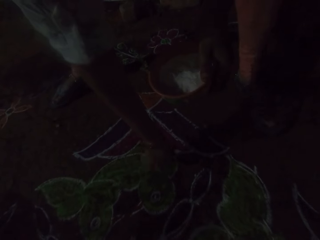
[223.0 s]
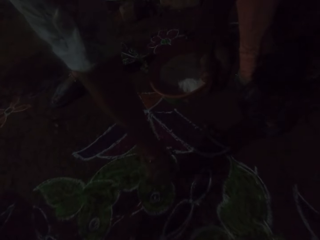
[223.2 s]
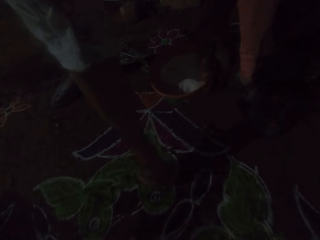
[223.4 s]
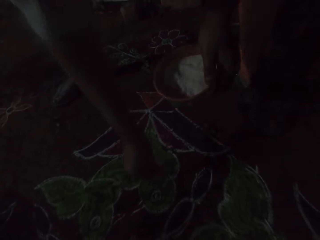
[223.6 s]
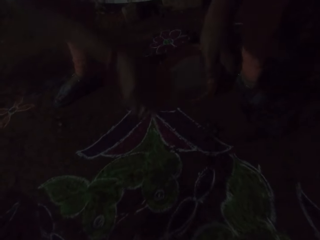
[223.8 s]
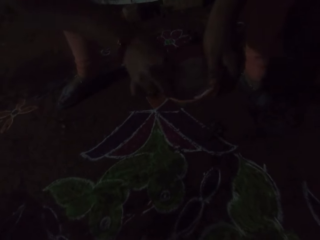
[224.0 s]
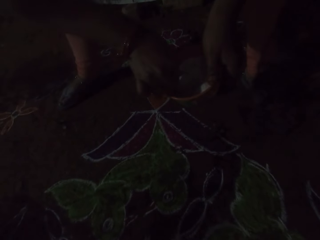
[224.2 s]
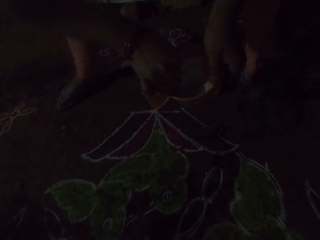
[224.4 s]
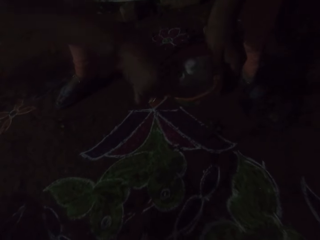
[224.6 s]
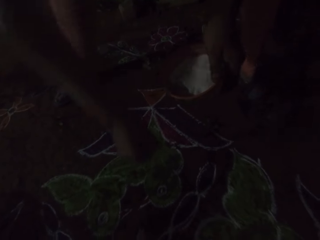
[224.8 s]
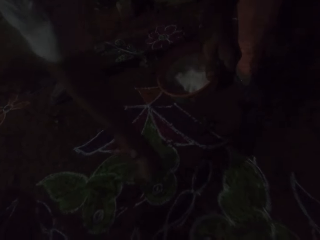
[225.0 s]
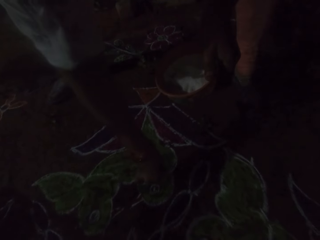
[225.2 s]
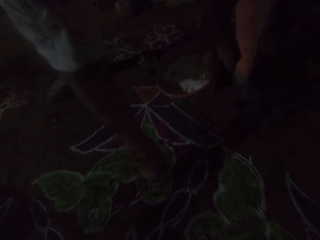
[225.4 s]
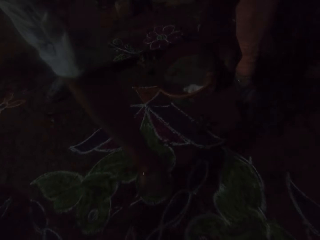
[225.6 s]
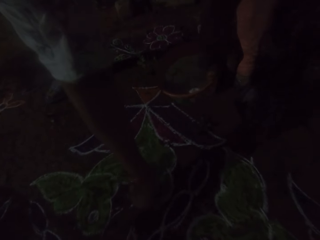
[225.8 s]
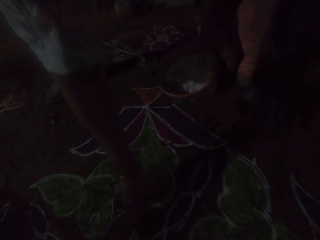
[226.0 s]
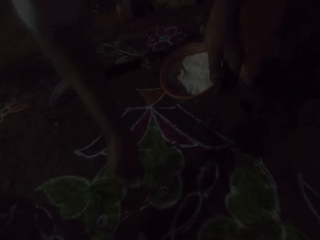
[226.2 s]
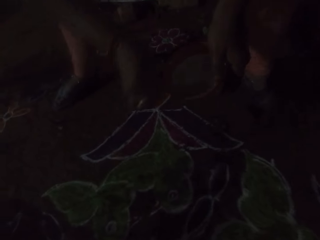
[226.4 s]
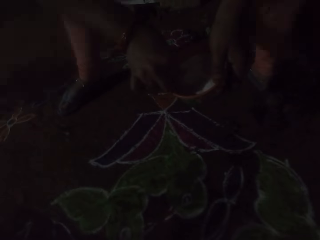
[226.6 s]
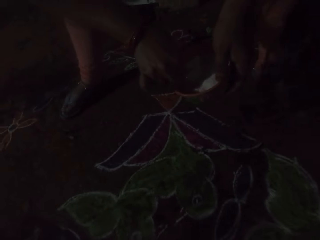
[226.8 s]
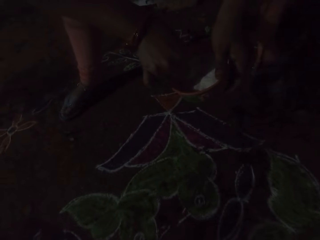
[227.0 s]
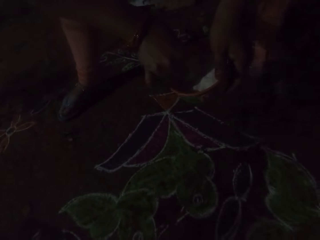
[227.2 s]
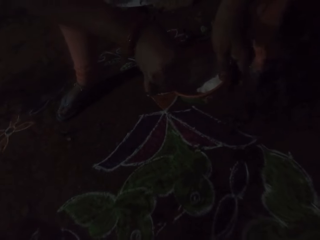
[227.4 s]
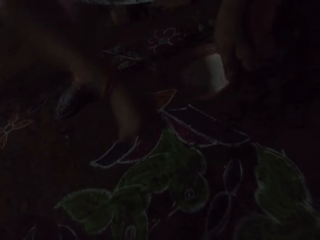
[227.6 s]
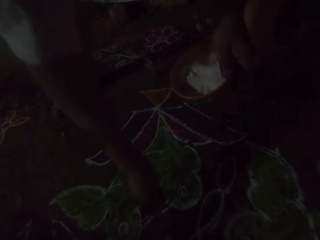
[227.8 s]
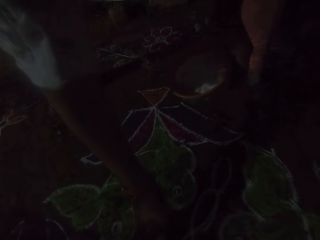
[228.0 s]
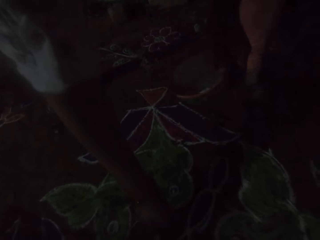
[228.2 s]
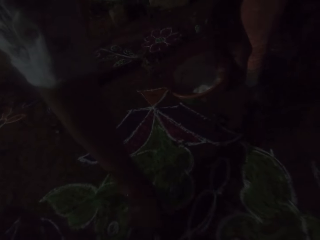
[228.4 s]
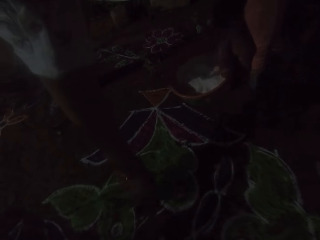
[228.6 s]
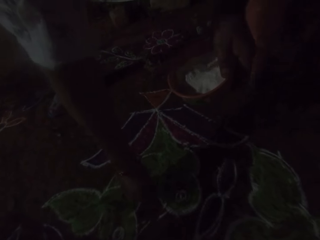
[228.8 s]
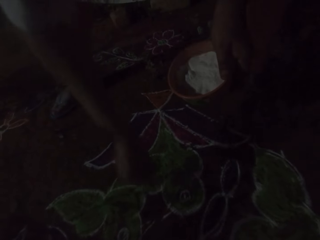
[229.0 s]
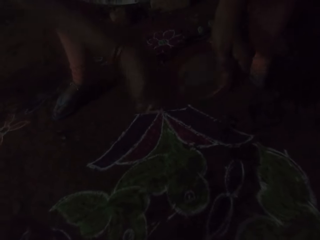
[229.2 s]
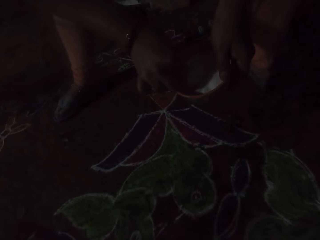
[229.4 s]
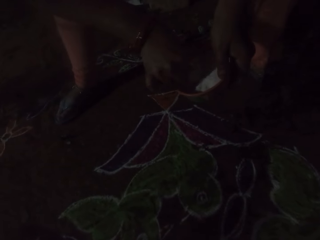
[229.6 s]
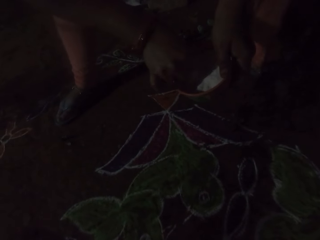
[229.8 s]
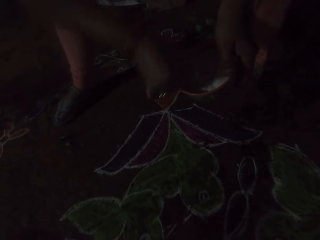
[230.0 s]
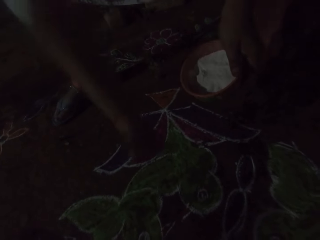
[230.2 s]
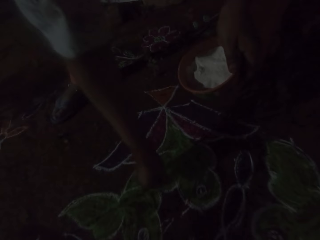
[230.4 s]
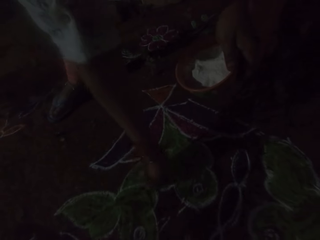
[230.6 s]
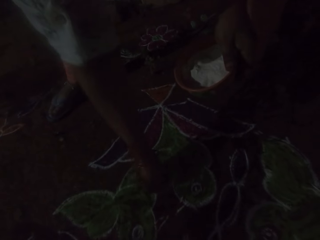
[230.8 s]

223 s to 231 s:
The camera wearer takes some Rangoli powder from the plate of Rangoli powder in her left hand with her right hand. She decorates the floor with the Rangoli powder in her right hand. She takes some Rangoli powder from the plate of Rangoli powder in her left hand with her right hand. She decorates the floor with the Rangoli powder in her right hand. She takes some Rangoli powder from the plate of Rangoli powder in her left hand with her right hand.

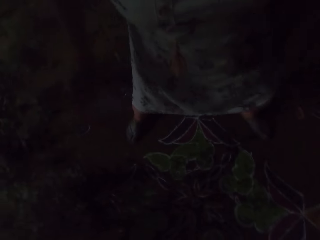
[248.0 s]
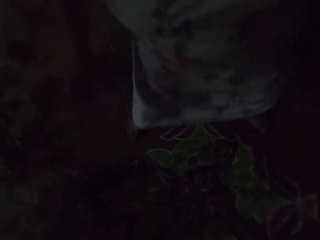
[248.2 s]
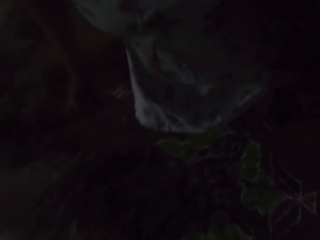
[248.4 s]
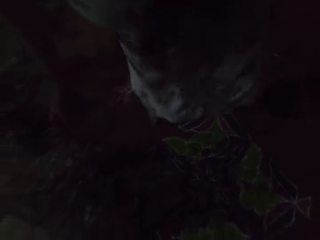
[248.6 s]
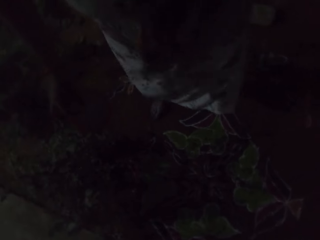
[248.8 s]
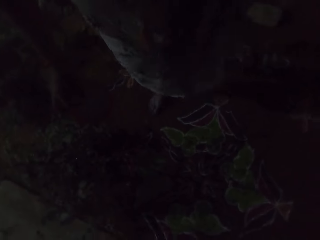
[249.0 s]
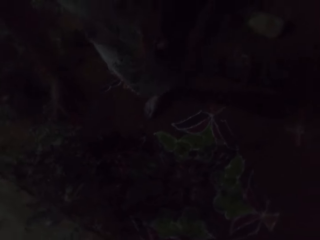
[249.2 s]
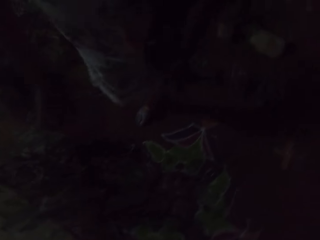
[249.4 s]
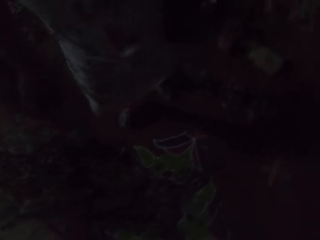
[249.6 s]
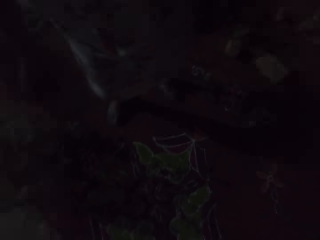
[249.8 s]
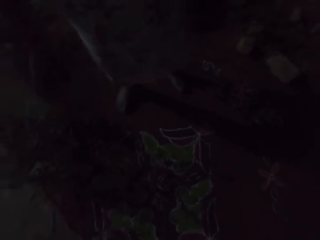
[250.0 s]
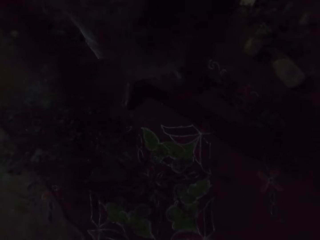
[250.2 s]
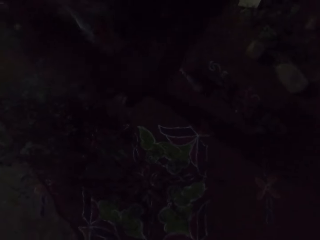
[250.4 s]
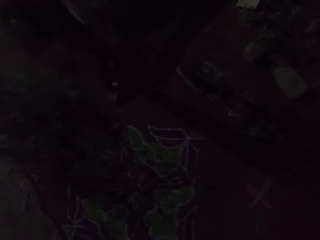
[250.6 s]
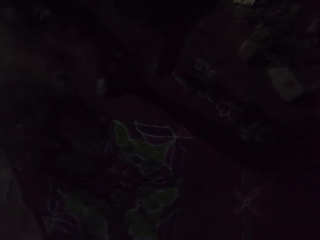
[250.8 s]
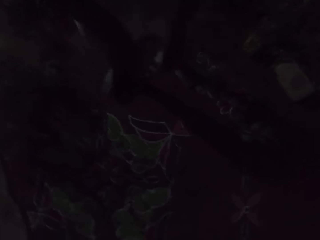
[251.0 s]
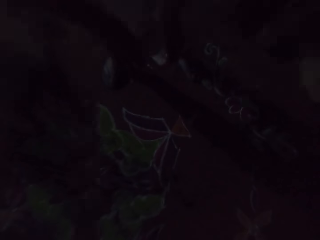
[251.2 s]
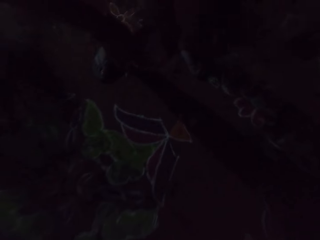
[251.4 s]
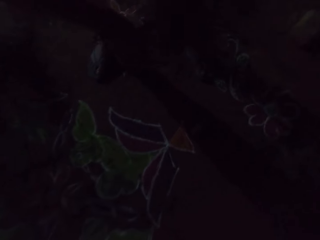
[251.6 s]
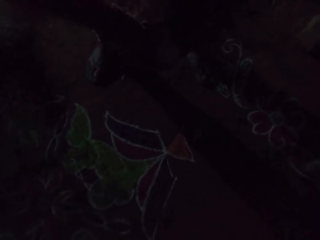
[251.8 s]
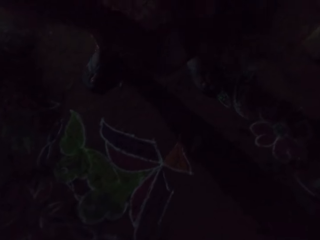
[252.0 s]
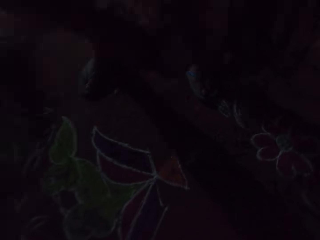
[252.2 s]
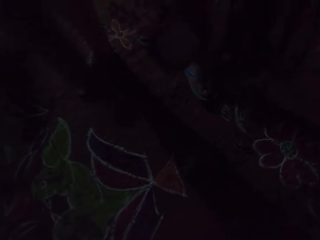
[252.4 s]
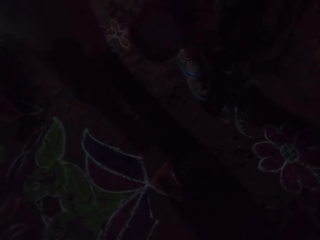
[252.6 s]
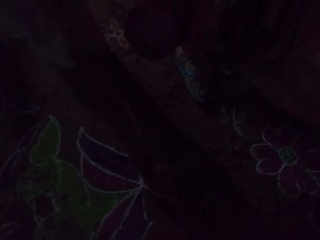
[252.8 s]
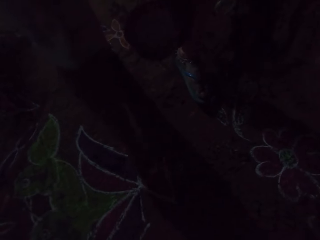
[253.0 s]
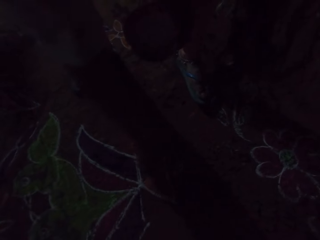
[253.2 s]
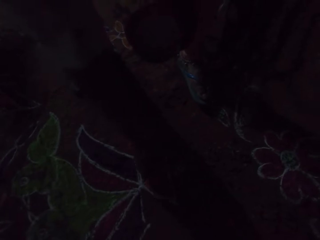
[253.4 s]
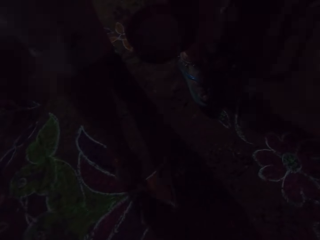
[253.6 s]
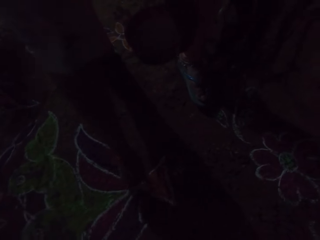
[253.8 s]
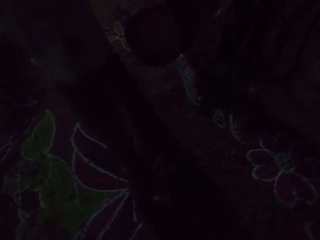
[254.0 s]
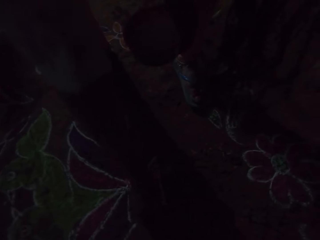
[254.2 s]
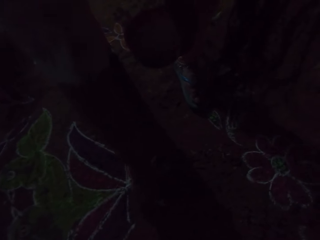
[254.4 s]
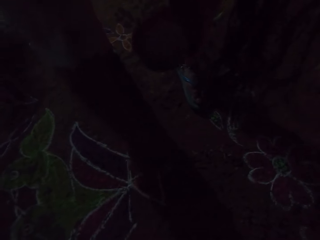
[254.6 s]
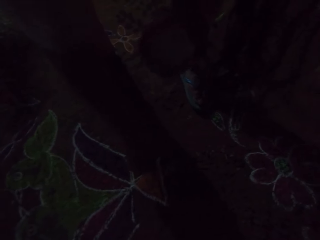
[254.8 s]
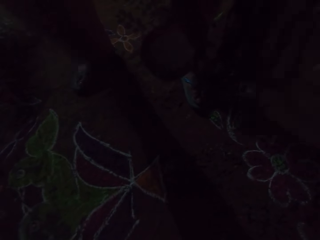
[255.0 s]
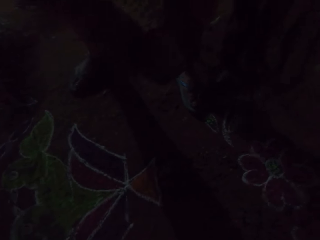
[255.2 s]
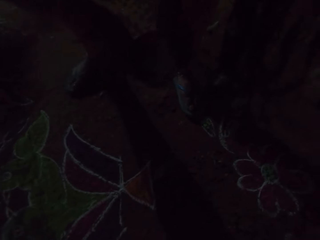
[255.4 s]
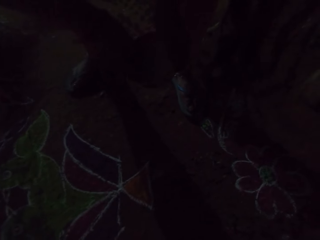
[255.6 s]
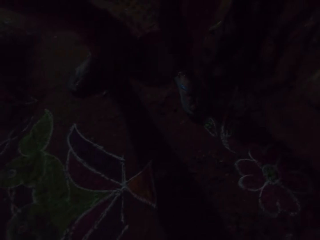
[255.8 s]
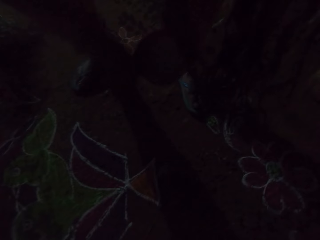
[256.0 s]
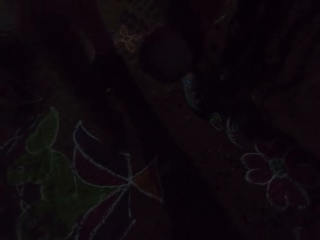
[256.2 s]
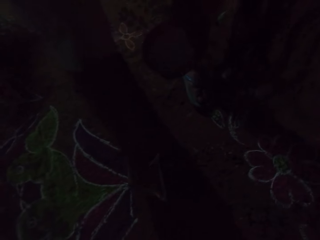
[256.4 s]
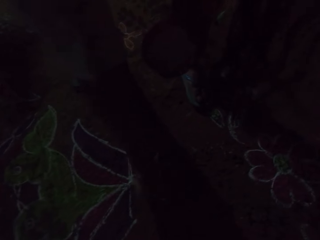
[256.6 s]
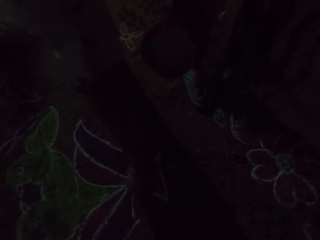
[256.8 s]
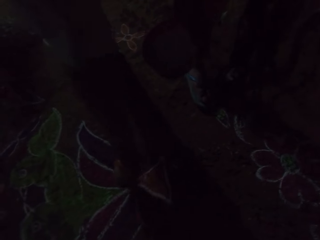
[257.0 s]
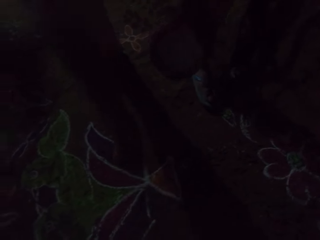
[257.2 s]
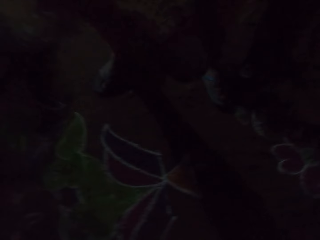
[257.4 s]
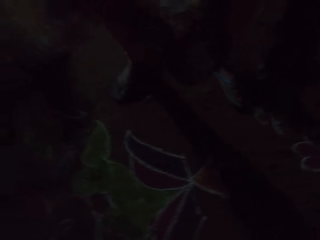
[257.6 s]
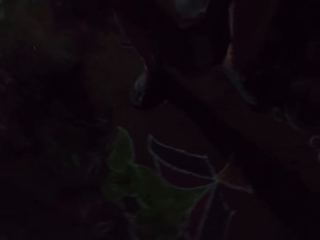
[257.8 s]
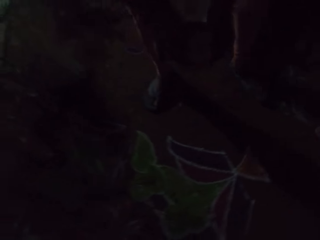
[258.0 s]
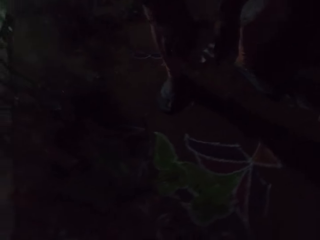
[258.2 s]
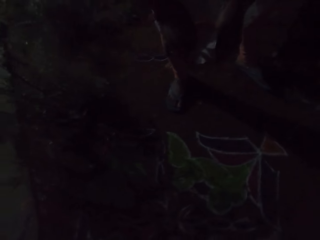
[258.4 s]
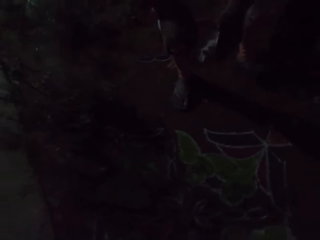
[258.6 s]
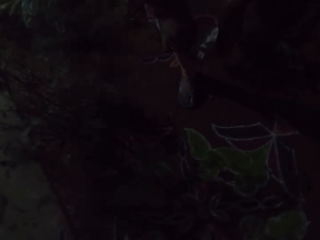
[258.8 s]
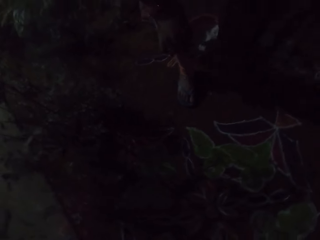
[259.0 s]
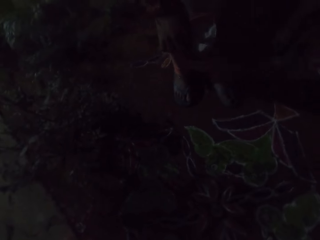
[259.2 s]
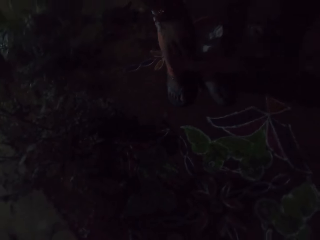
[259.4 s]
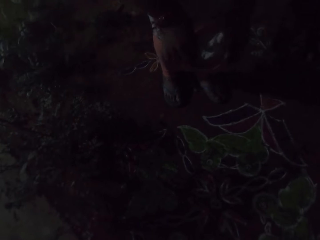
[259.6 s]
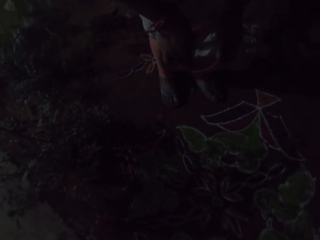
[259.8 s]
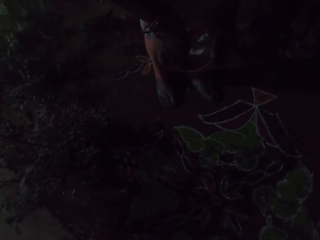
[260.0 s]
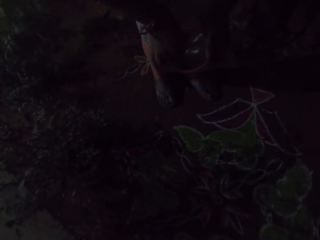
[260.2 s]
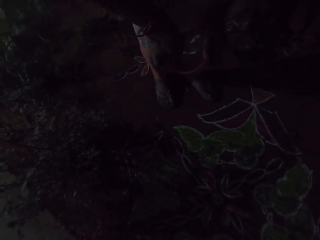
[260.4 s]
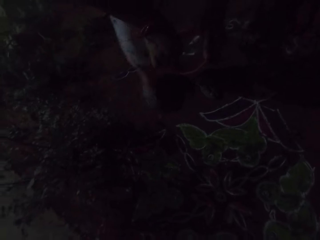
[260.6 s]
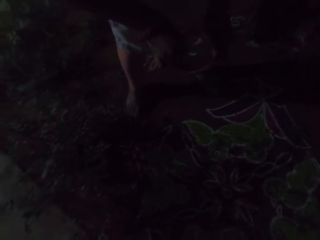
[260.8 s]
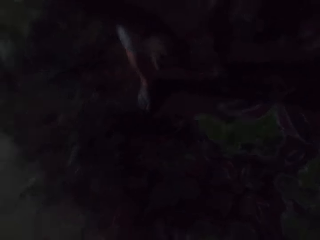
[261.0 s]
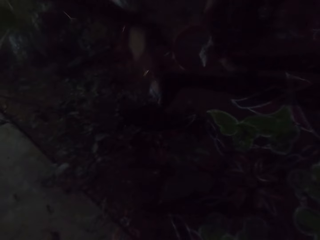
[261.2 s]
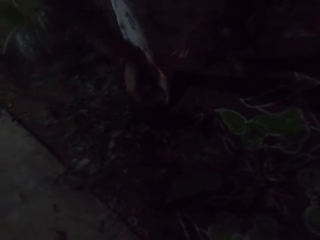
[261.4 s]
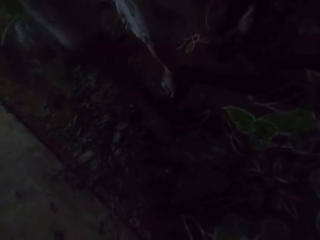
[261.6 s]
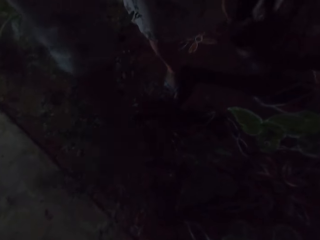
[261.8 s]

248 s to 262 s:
The camera wearer walks around the area. She passes the plate of Rangoli powder from her right hand to her left hand. She takes some Rangoli powder from the plate of Rangoli powder in her left hand with her right hand. She decorates the floor with the Rangoli powder in her right hand. She takes some Rangoli powder from the plate of Rangoli powder in her left hand with her right hand. She decorates the floor with the Rangoli powder in her right hand. She puts her right hand into the plate of Rangoli powder in her left hand. She walks around the area.
